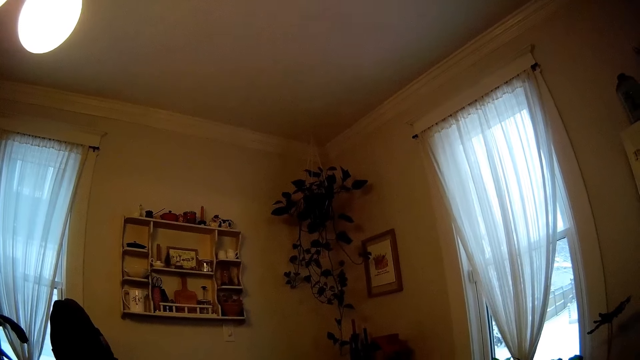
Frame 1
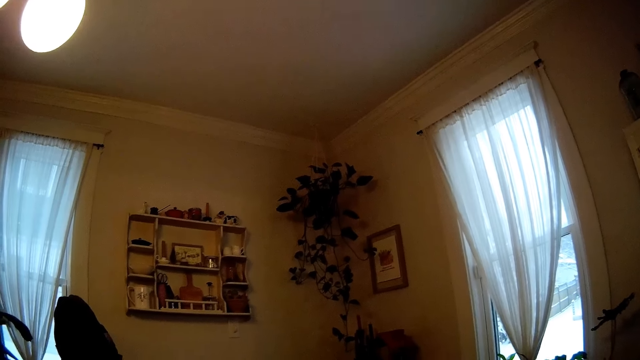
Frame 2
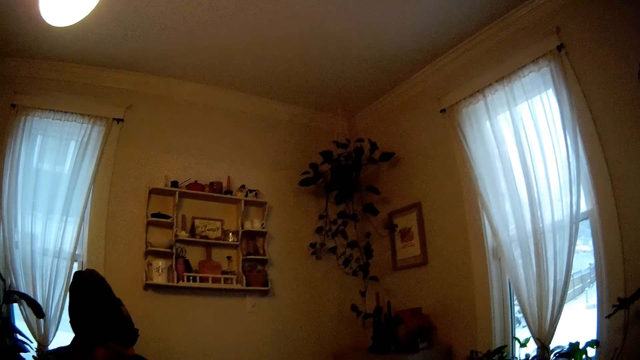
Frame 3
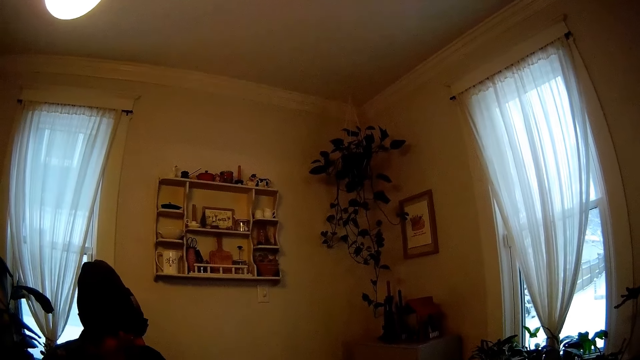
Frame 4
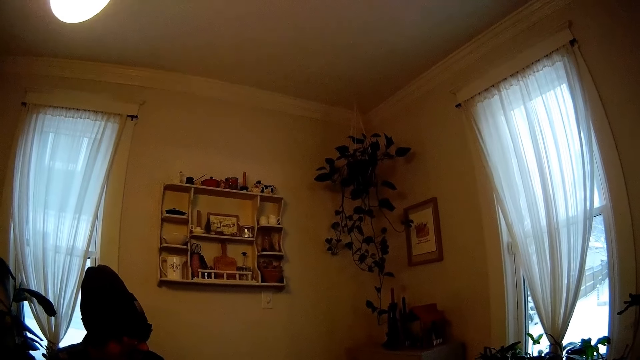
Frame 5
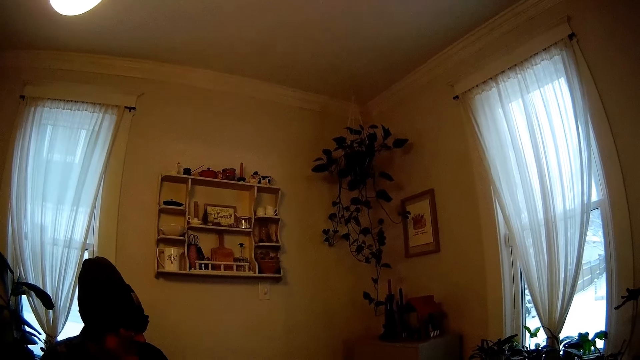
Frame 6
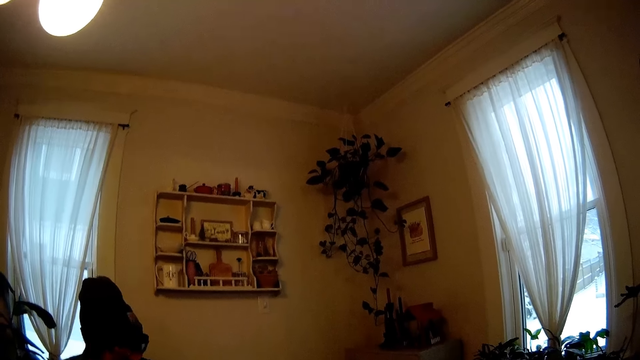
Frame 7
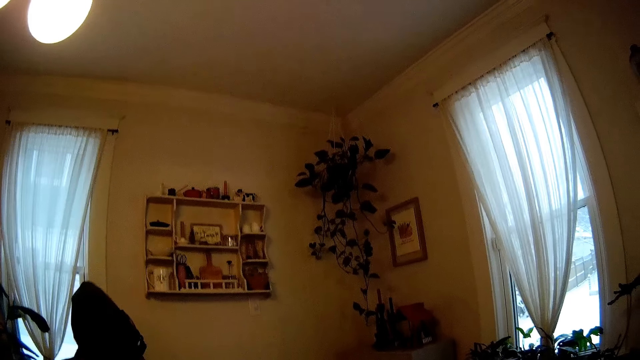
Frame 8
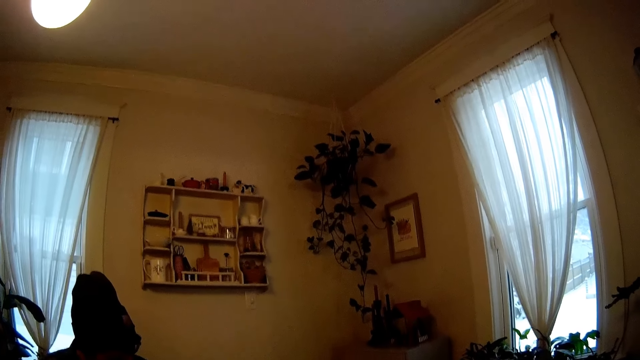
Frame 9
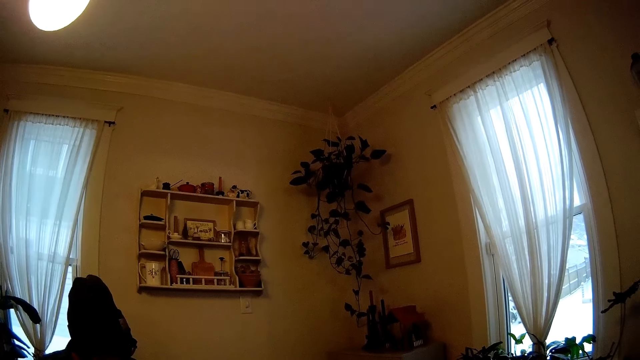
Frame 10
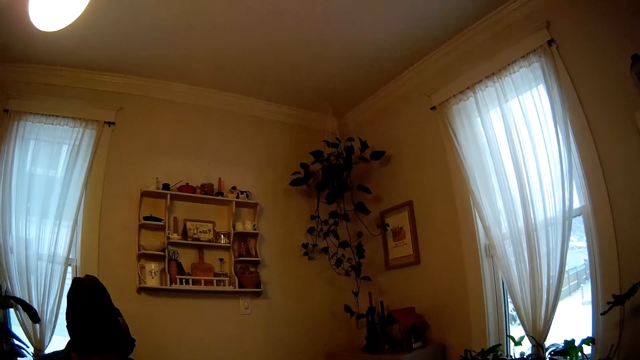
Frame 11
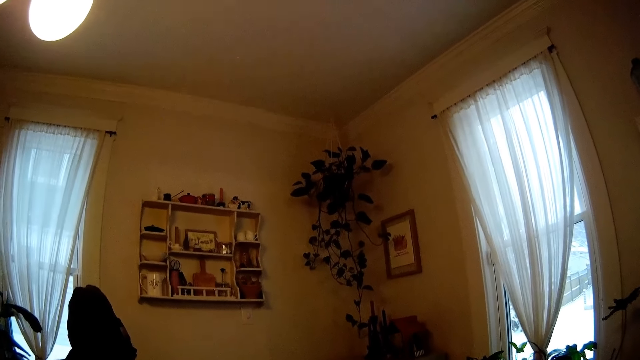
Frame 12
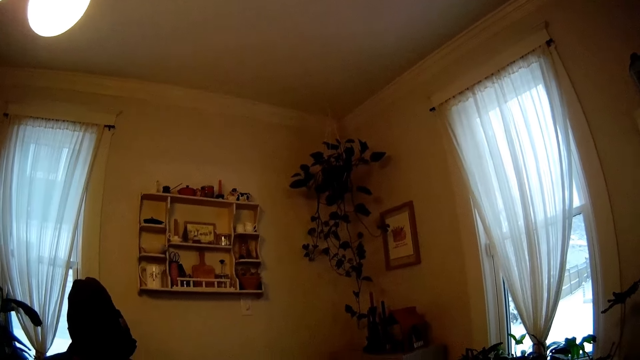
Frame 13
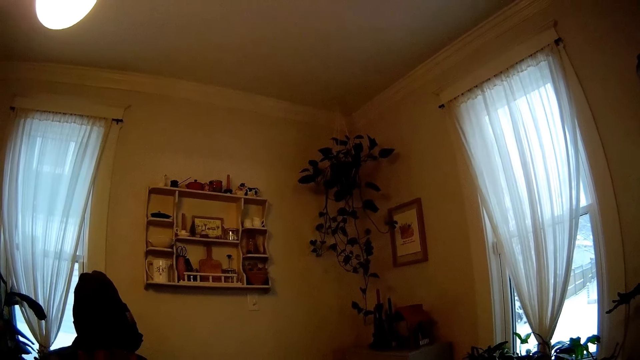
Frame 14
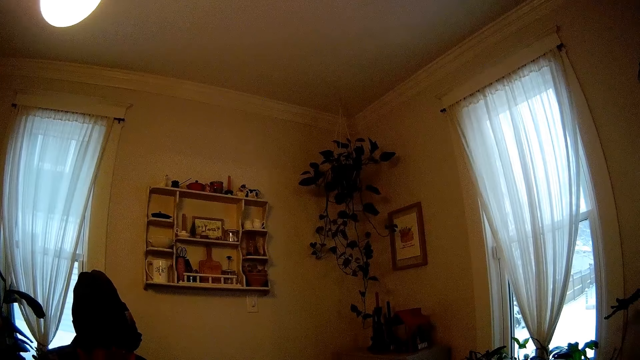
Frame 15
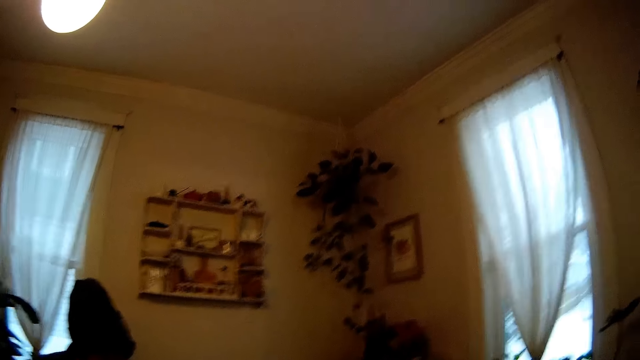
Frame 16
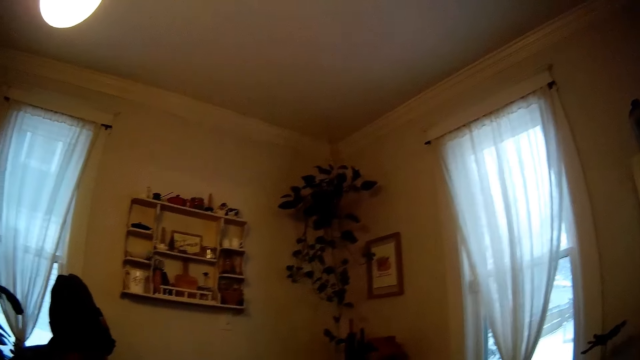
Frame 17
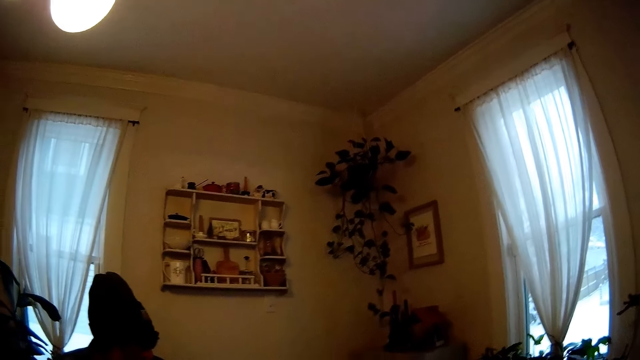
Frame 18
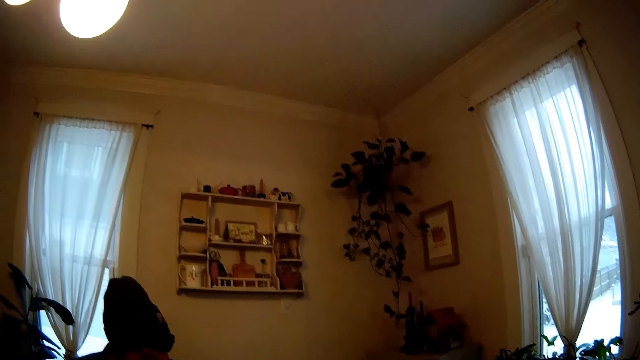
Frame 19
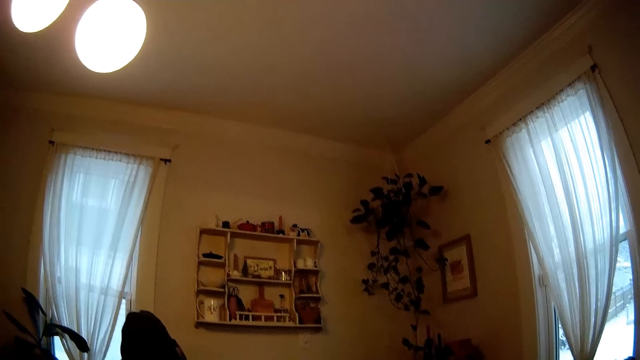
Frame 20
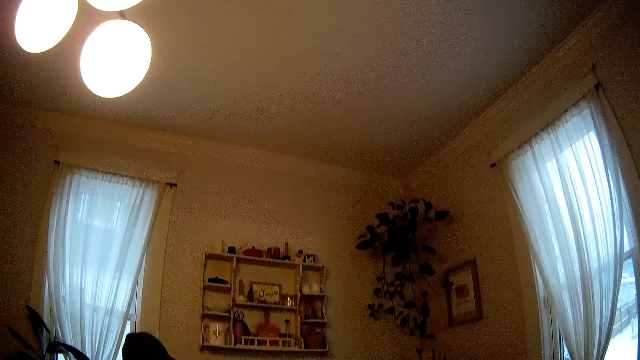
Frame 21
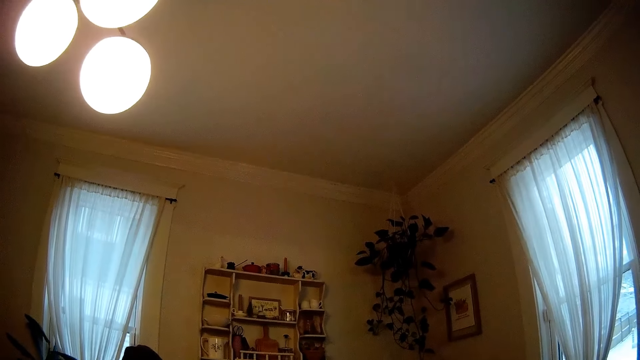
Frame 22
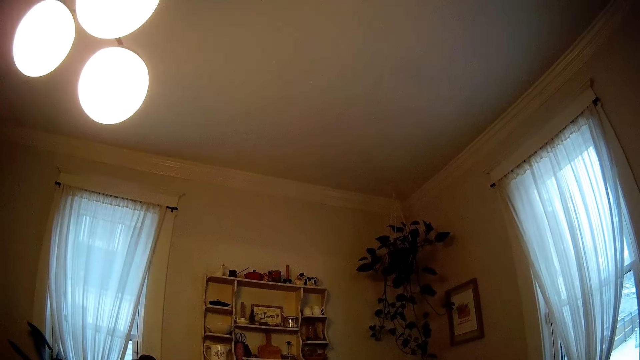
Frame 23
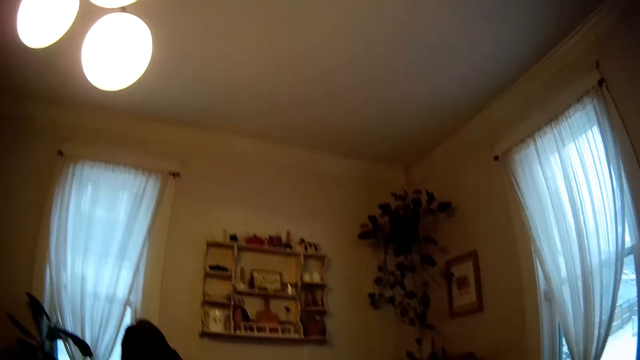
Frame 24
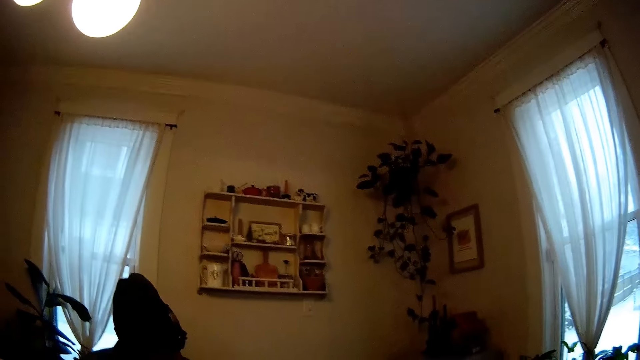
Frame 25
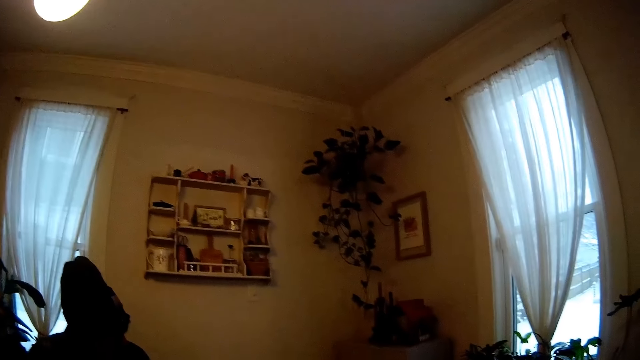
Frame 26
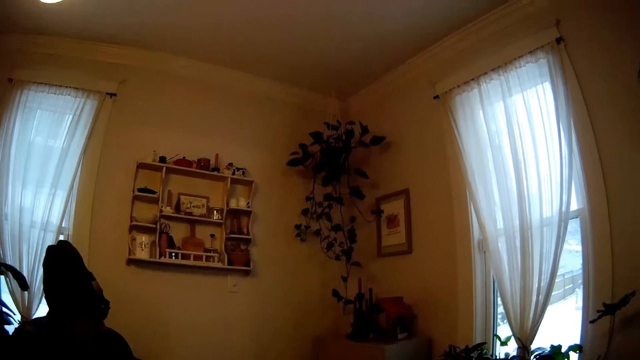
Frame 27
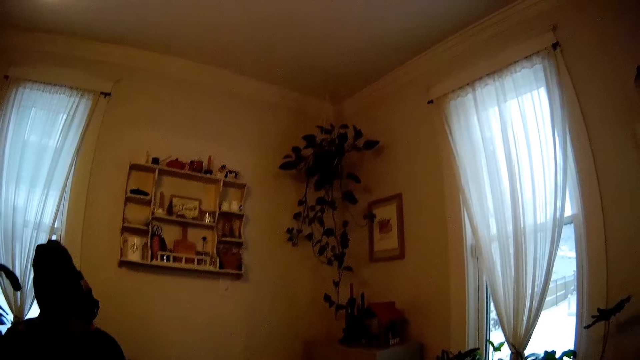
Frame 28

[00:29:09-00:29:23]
A man looks around a room. The man talks to a baby.

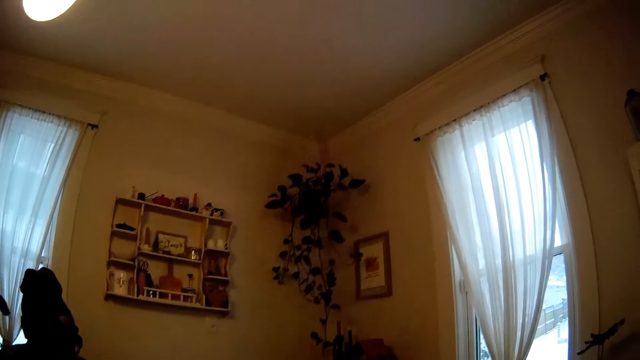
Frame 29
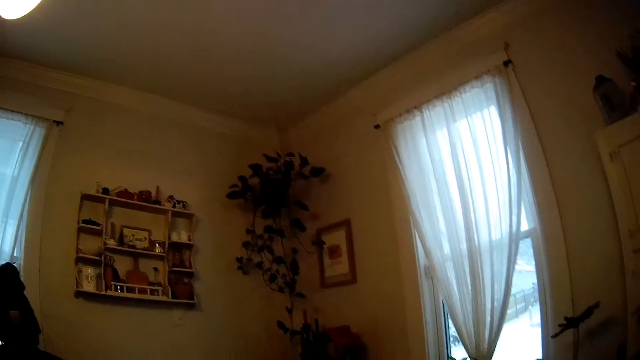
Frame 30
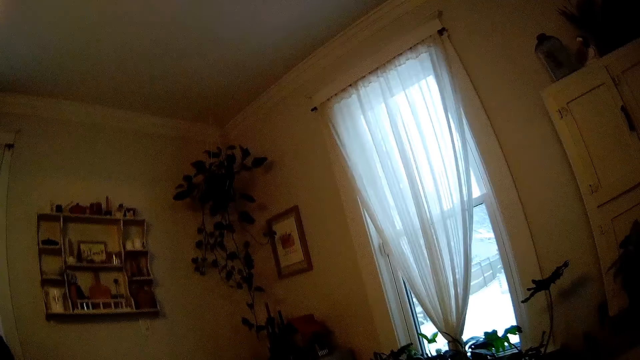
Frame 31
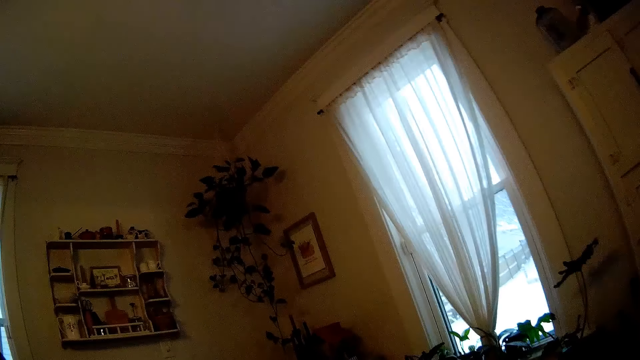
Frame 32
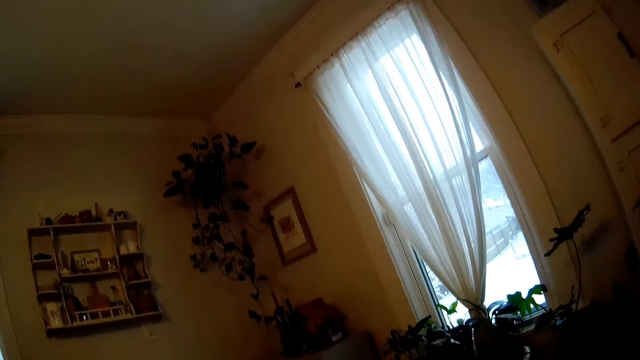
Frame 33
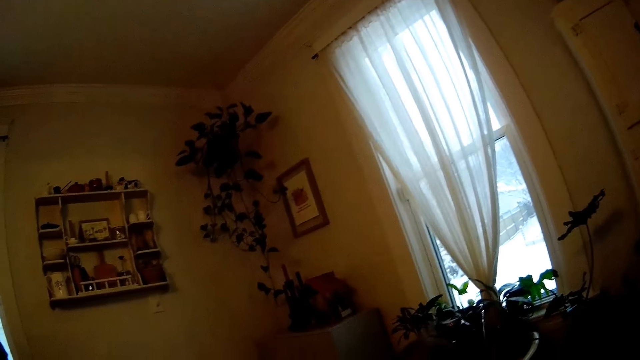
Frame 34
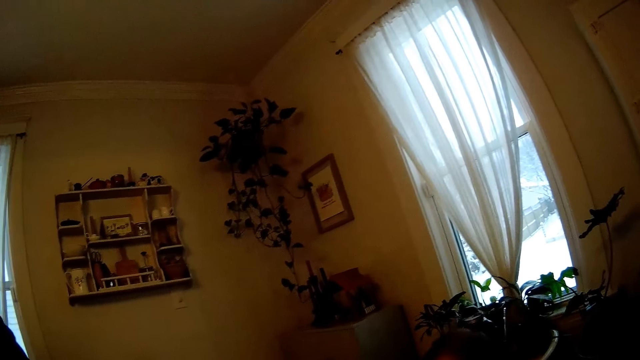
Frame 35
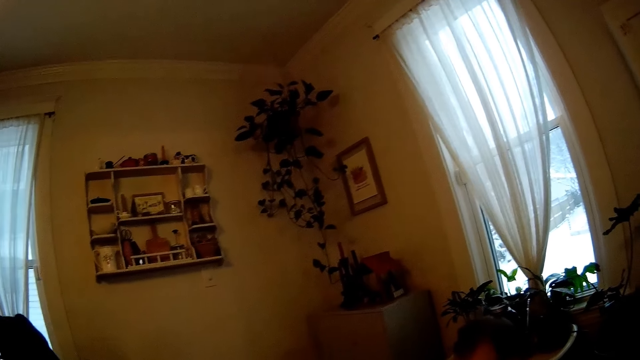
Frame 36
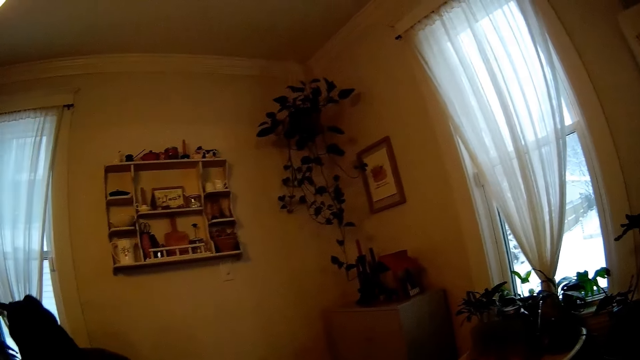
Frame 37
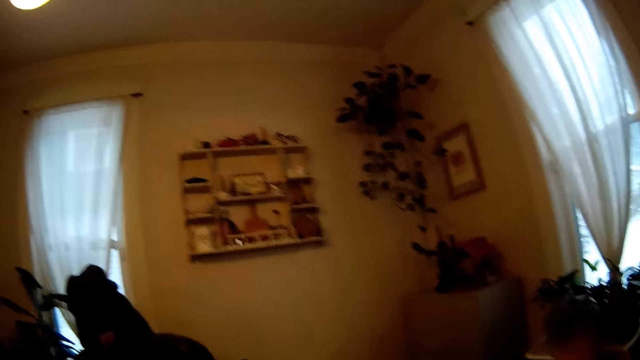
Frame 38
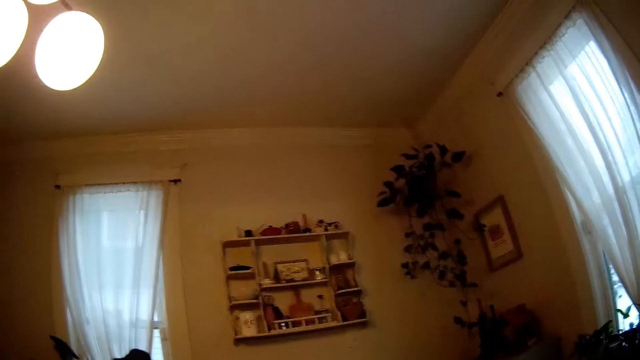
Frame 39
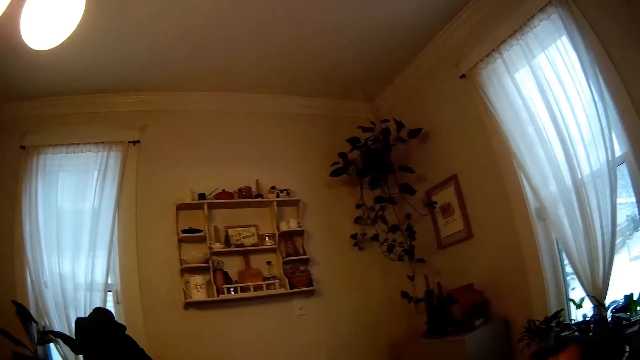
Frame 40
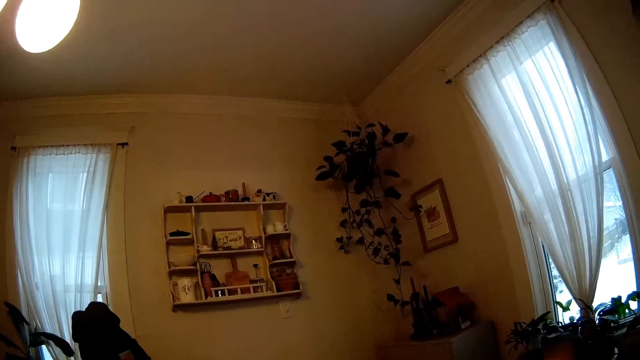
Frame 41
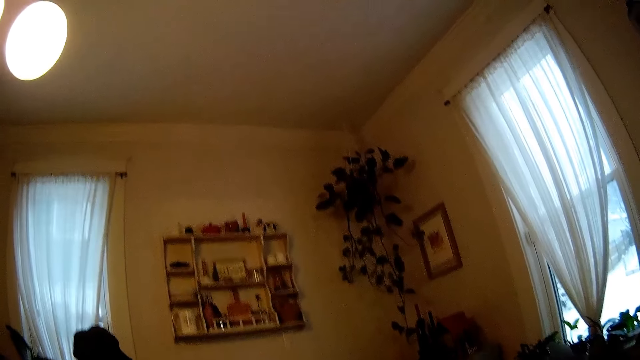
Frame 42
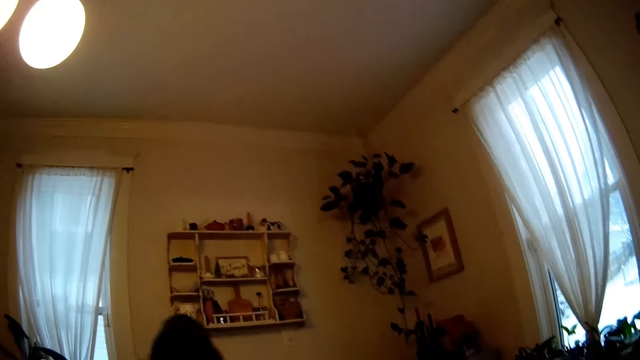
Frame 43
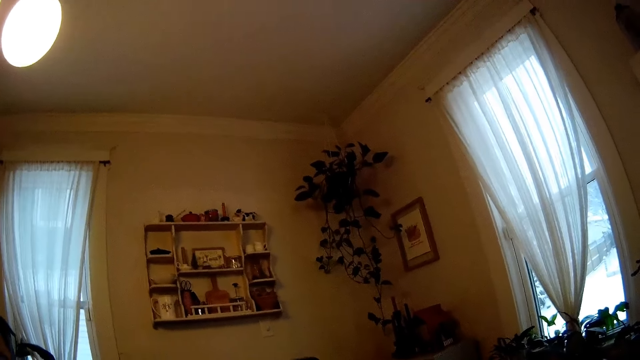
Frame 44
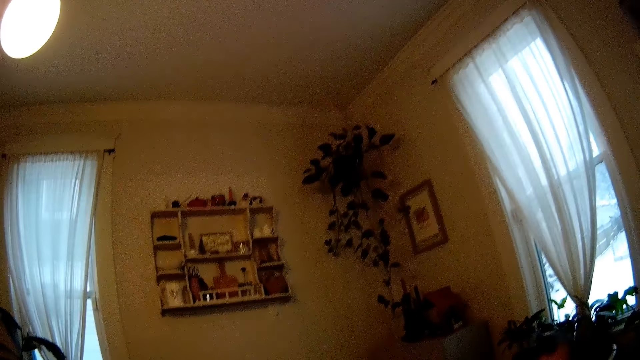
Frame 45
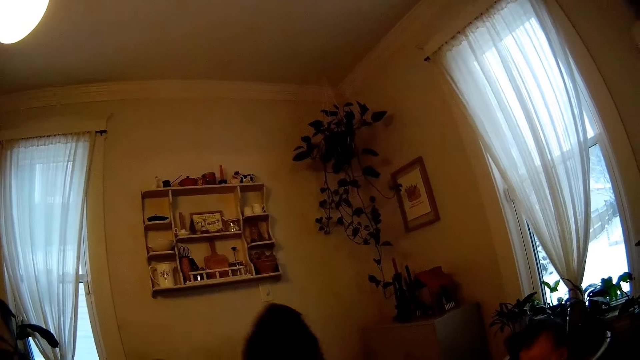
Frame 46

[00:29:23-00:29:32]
The camera wearer converses with the man.
